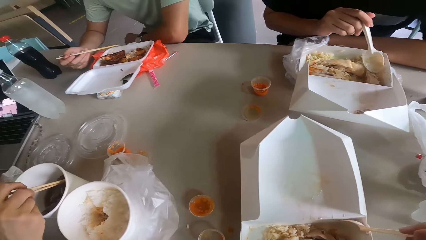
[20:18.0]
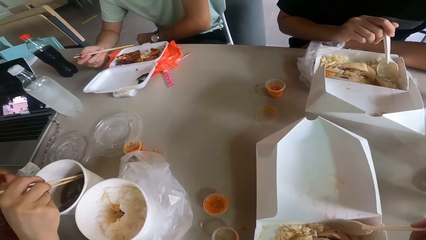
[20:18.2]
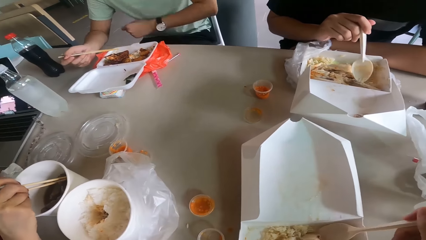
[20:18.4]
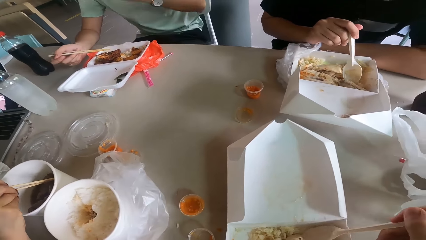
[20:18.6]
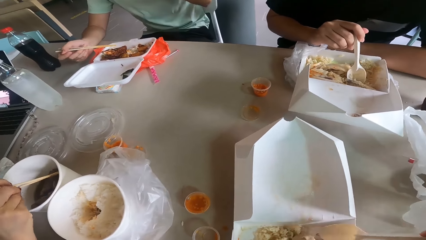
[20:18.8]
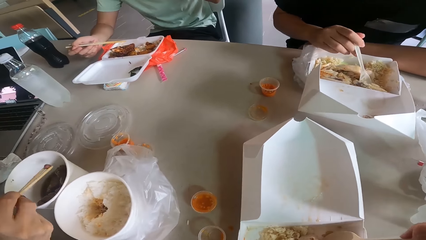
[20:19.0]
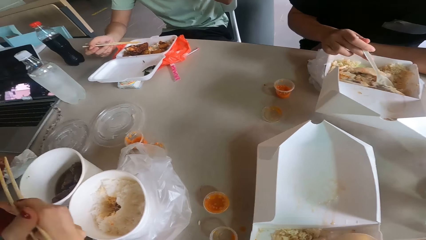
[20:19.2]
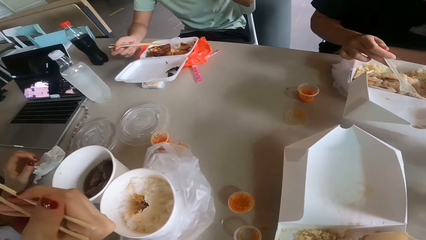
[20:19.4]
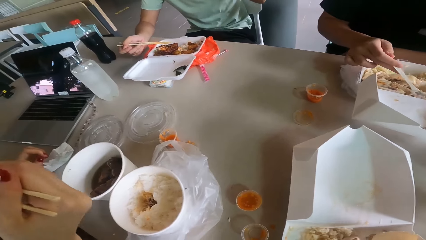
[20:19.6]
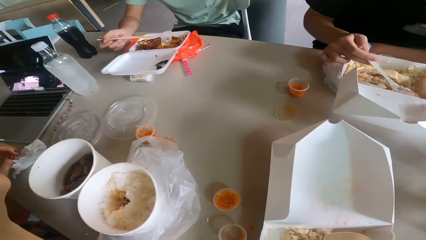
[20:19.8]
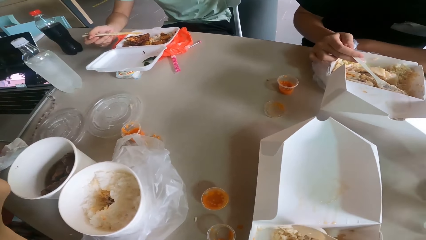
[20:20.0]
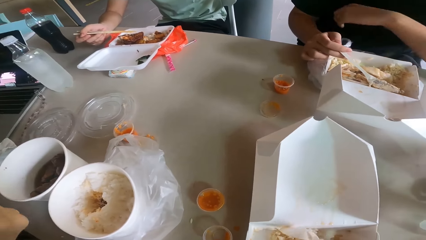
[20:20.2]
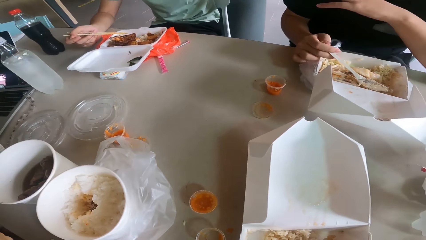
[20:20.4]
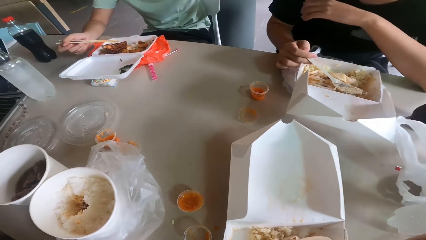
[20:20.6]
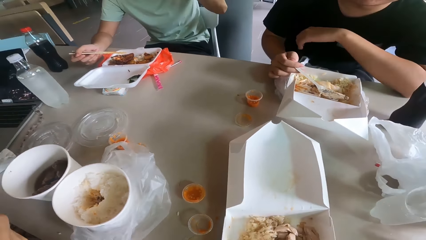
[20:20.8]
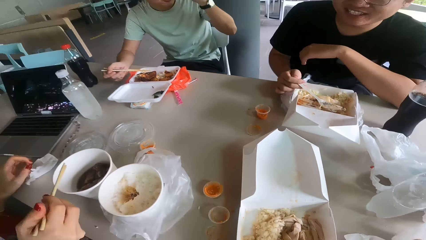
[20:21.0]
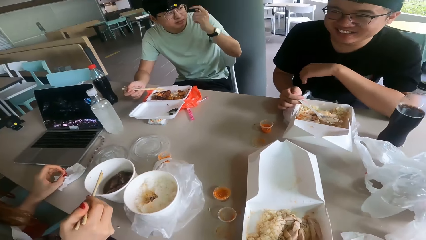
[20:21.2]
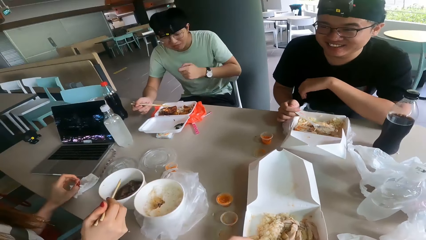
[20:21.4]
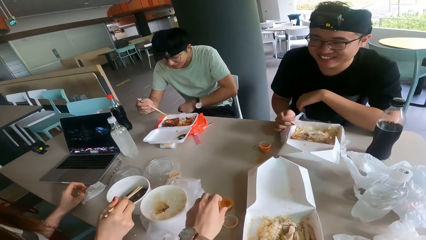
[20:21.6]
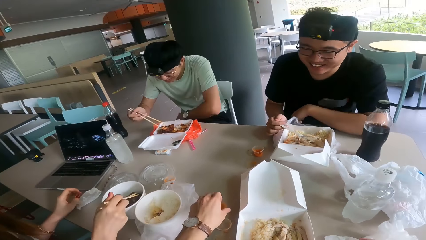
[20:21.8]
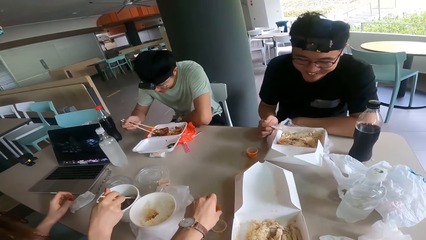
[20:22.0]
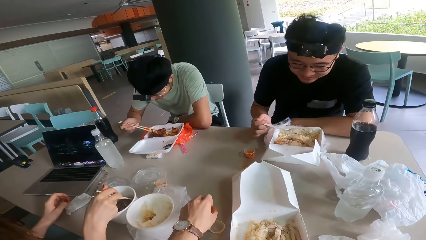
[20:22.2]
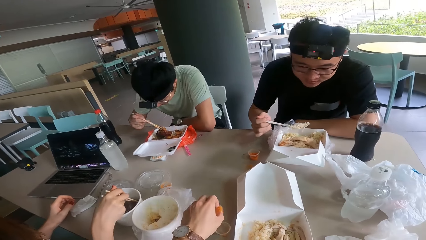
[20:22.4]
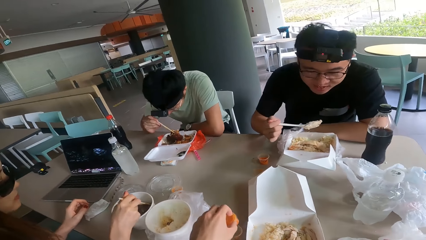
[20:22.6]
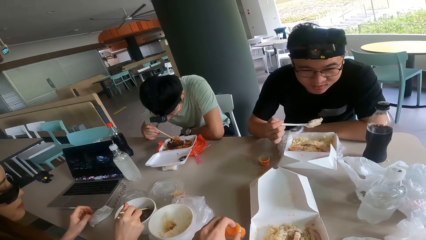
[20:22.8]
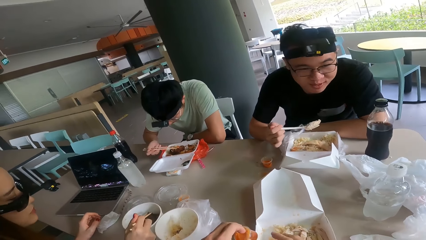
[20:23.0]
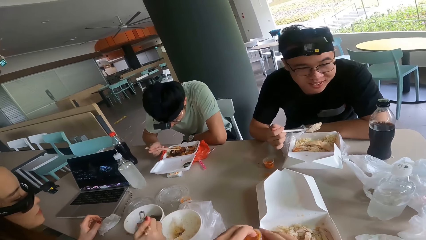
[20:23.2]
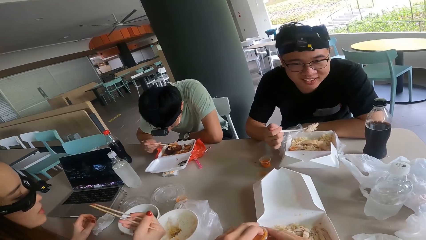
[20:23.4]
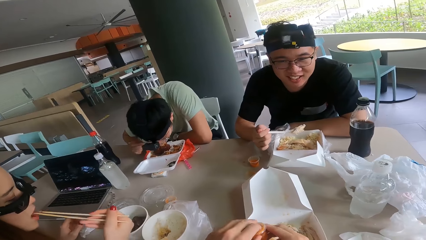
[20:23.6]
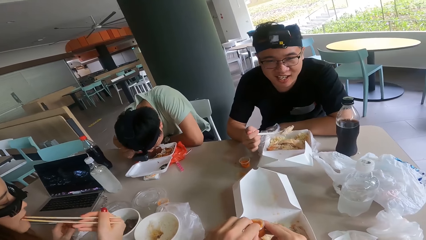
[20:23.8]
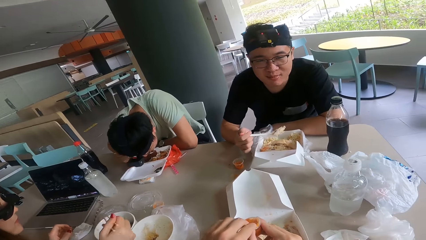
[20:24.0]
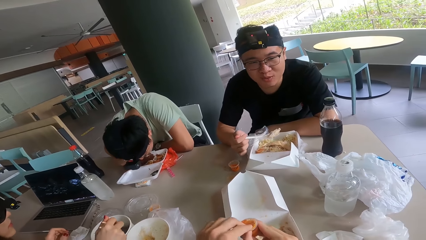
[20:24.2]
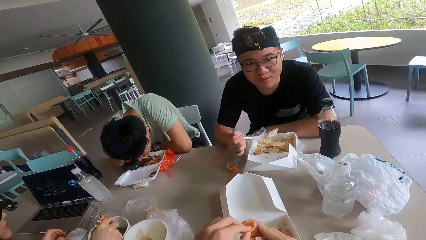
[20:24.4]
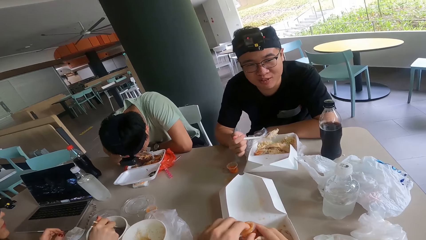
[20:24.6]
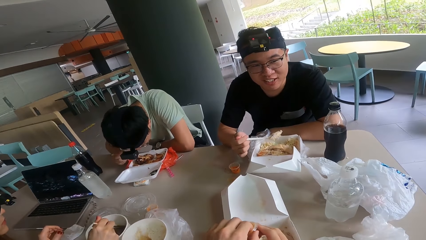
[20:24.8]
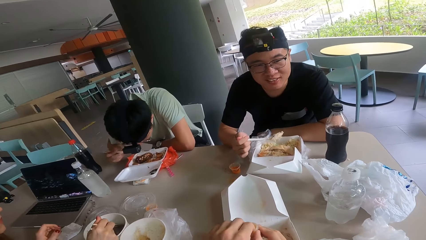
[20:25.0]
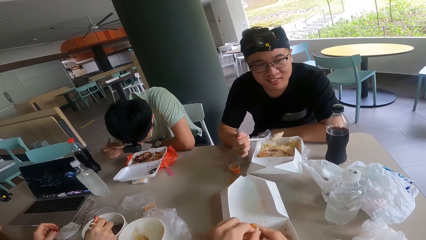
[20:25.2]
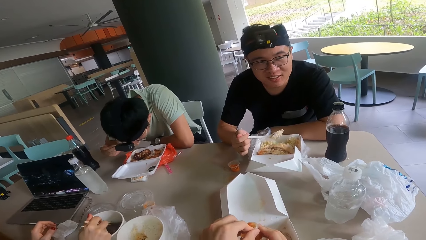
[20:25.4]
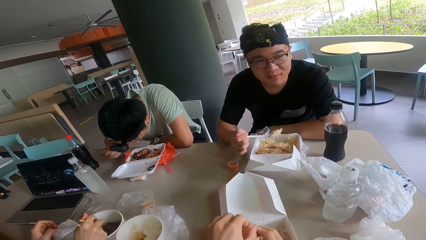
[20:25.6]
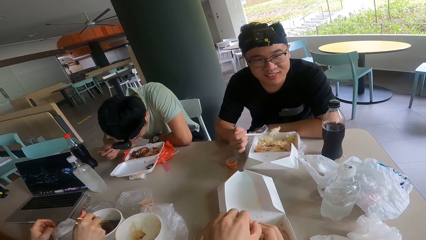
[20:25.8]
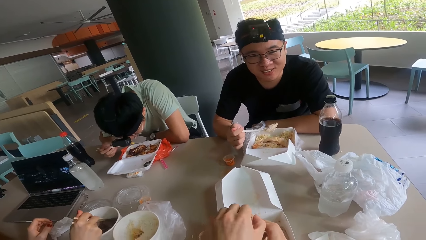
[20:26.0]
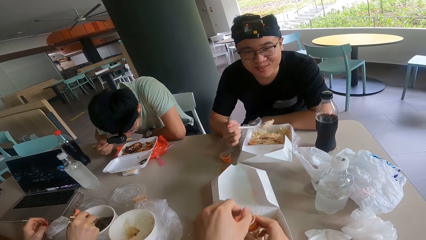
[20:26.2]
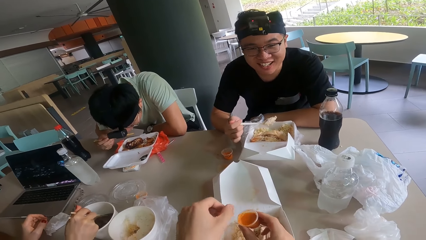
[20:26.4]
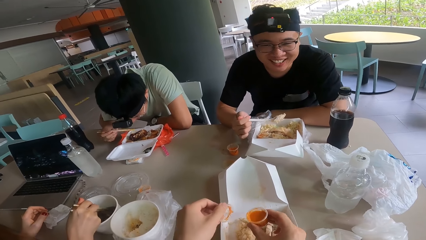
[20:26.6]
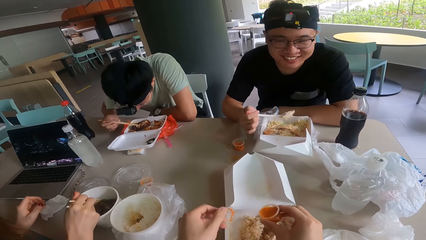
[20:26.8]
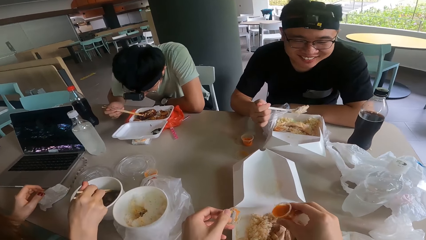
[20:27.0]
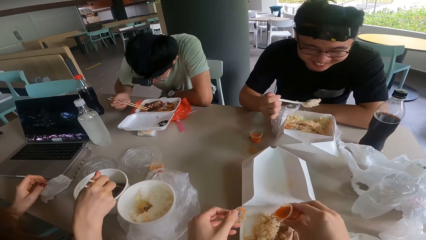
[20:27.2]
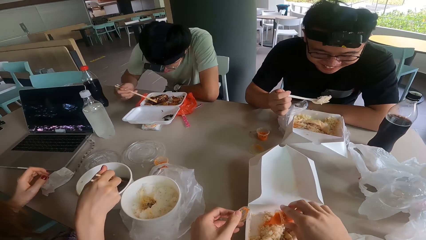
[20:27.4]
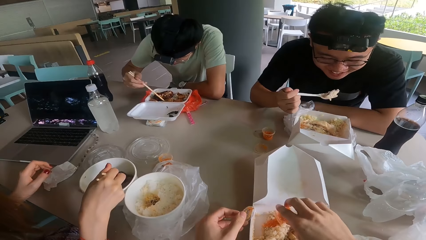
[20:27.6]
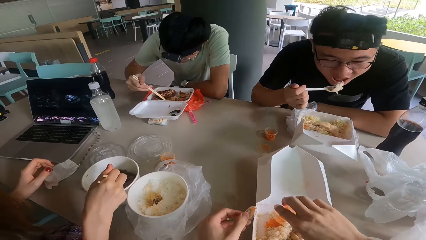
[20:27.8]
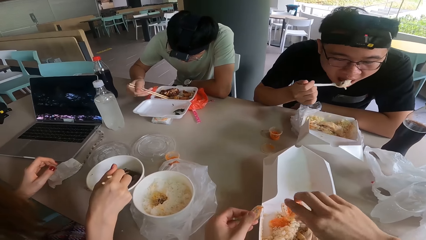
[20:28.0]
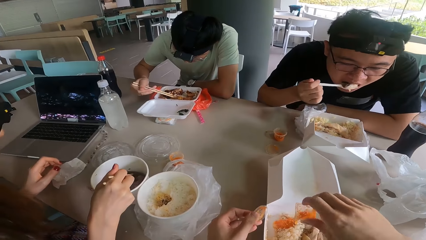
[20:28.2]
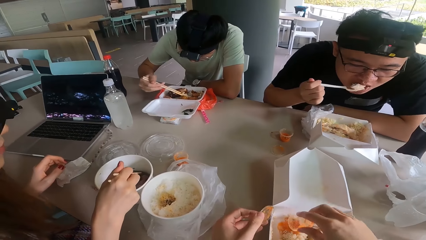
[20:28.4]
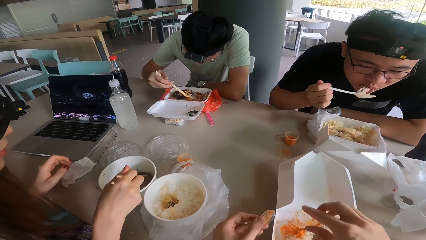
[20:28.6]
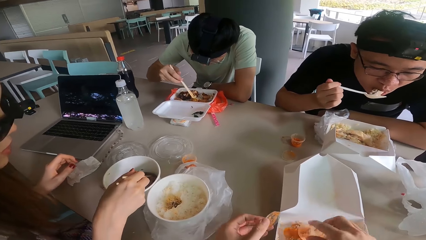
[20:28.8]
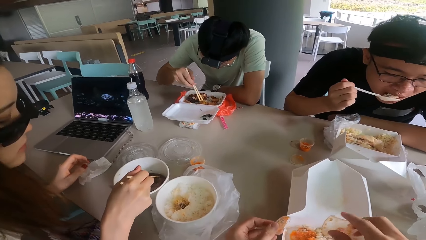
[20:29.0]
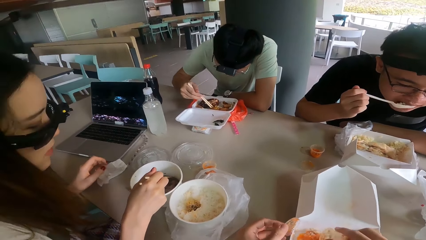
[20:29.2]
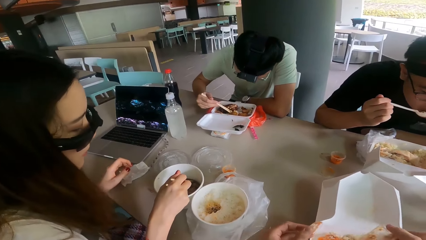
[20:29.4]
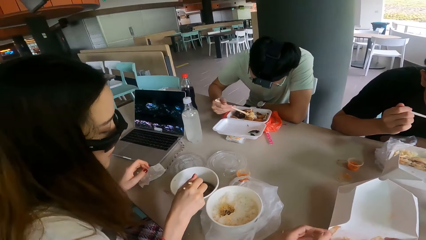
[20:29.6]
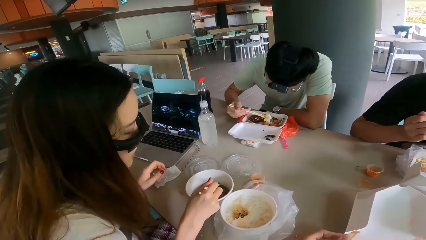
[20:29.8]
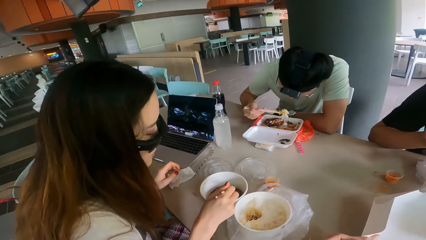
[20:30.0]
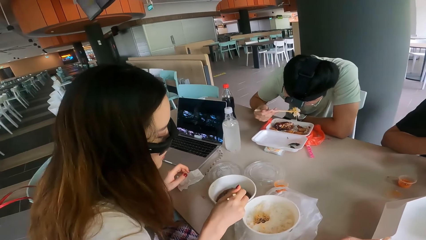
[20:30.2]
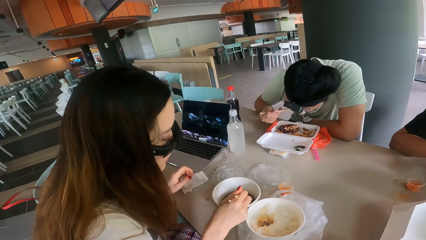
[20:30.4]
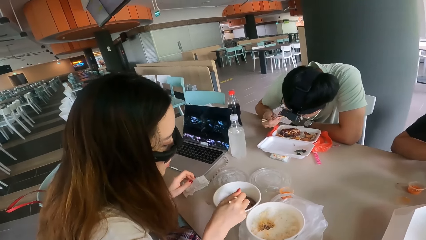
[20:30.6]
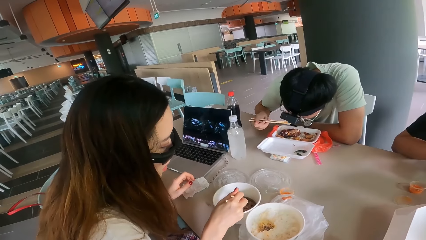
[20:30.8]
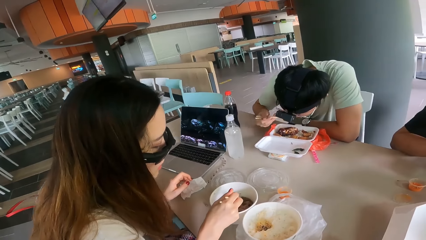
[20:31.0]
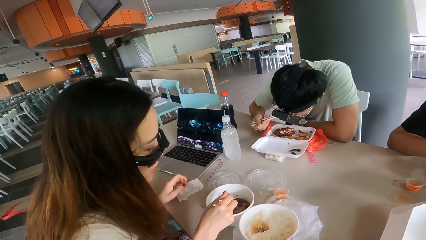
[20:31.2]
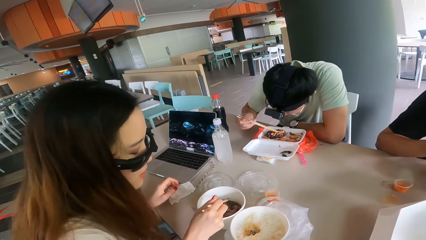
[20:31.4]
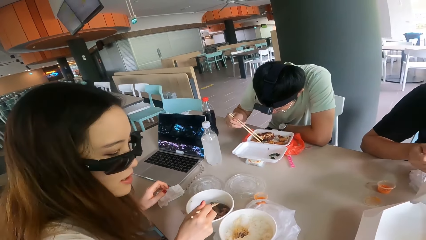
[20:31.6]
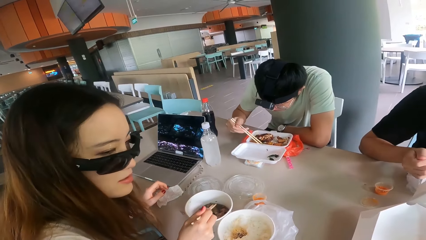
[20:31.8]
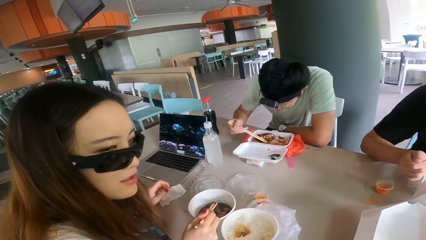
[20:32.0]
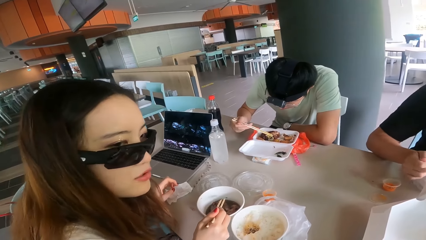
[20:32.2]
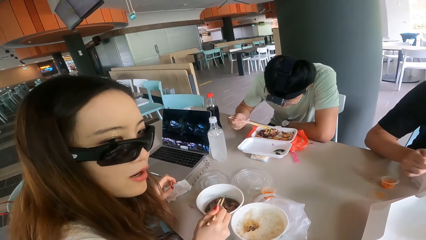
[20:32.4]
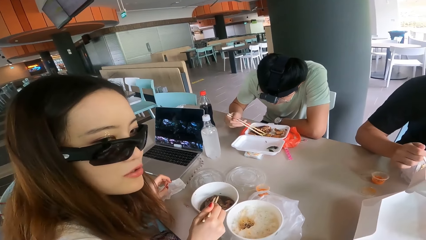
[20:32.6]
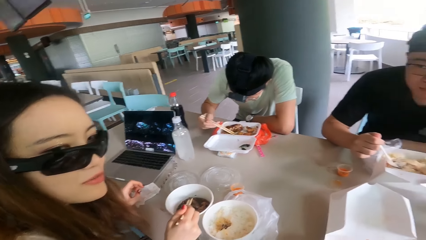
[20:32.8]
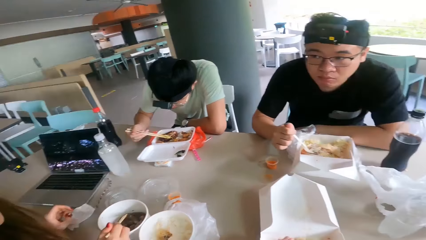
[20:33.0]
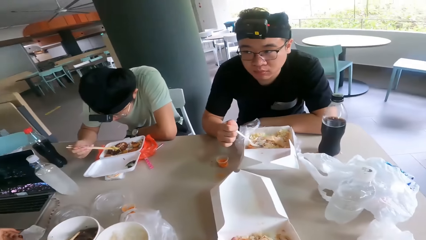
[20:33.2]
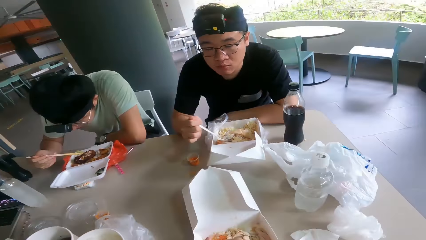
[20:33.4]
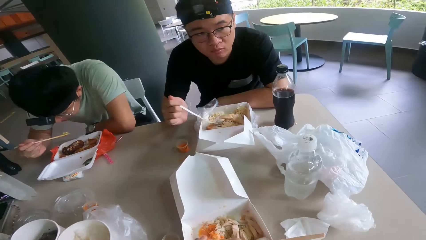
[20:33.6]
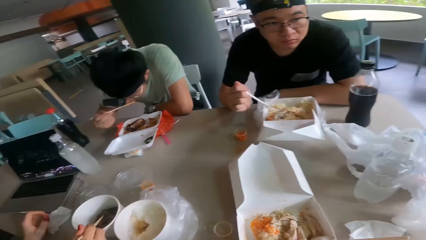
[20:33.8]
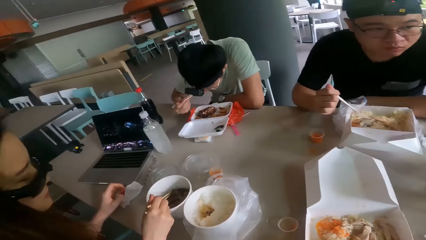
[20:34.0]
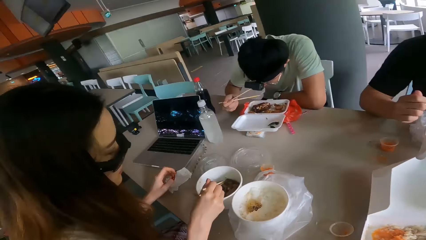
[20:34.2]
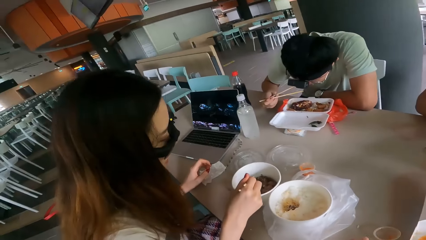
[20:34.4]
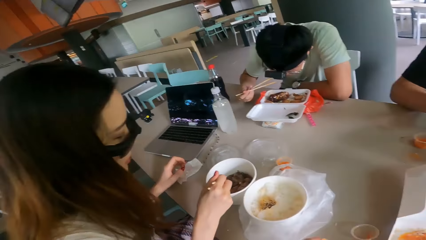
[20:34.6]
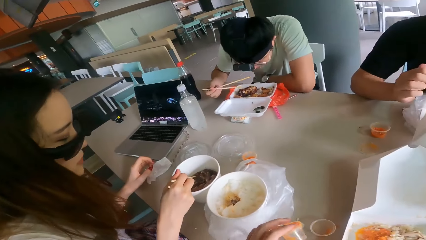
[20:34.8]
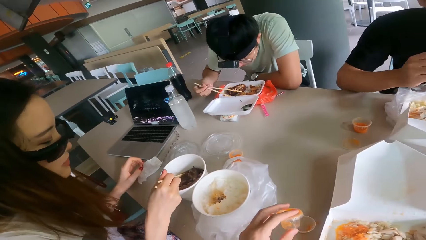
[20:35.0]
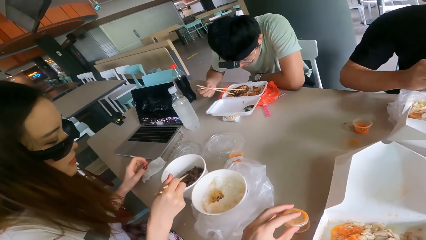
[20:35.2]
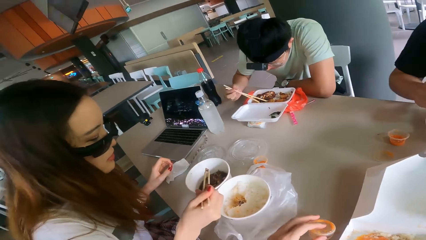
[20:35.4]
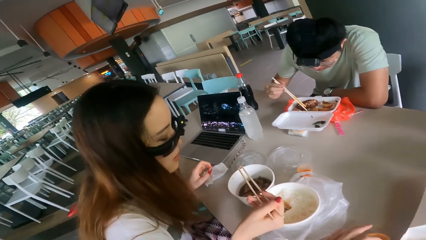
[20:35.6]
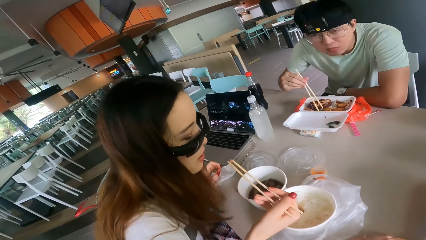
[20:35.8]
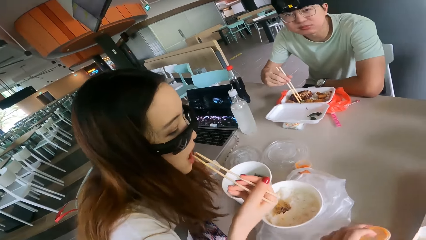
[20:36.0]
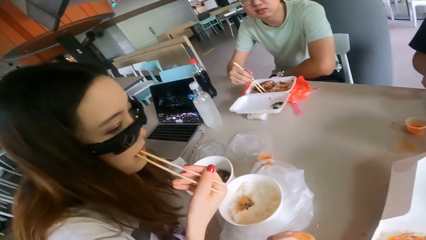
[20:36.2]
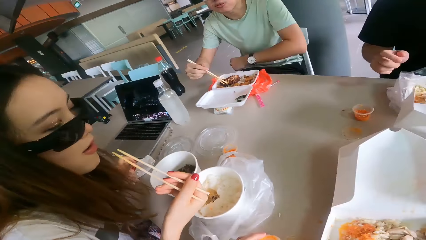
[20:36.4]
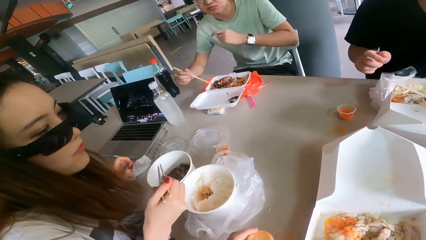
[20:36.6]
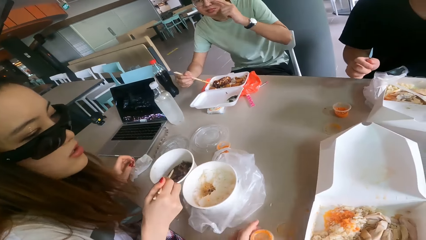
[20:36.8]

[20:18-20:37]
The camera wearer puts something on the food. They hold the cup.
